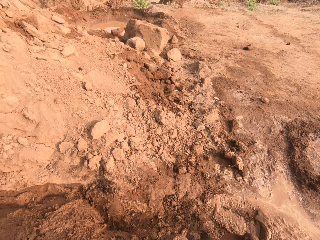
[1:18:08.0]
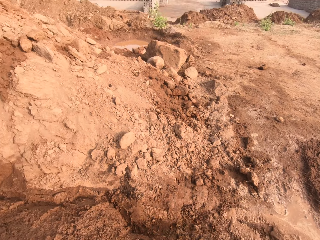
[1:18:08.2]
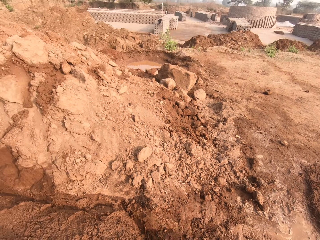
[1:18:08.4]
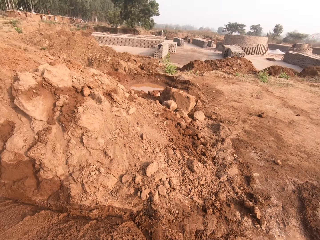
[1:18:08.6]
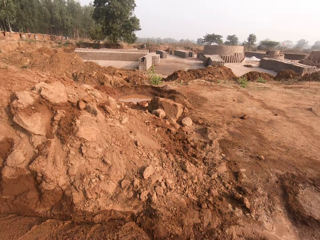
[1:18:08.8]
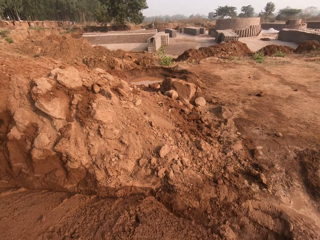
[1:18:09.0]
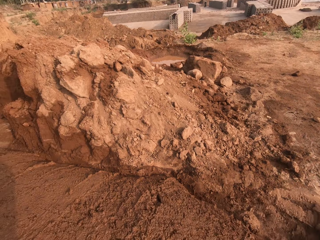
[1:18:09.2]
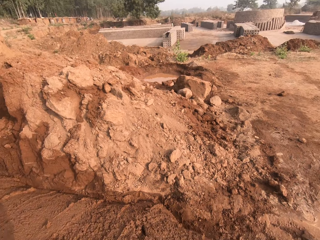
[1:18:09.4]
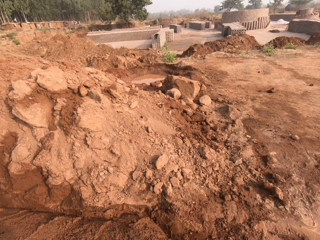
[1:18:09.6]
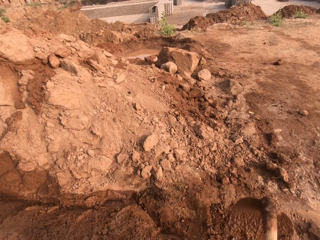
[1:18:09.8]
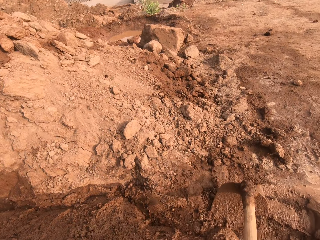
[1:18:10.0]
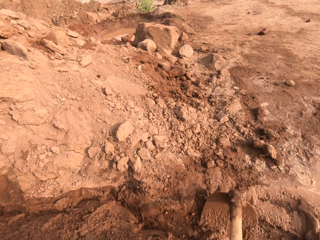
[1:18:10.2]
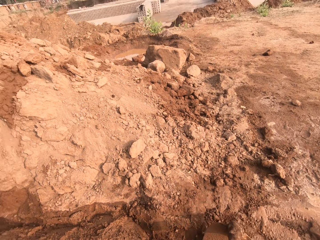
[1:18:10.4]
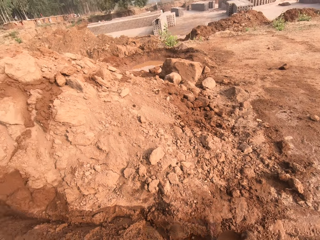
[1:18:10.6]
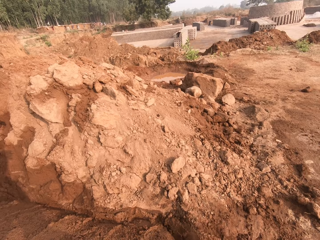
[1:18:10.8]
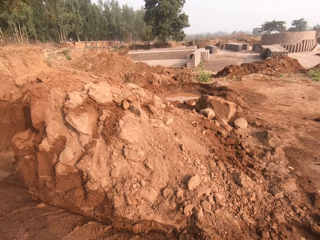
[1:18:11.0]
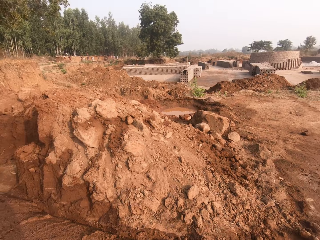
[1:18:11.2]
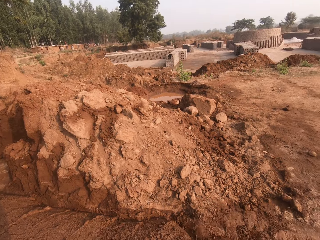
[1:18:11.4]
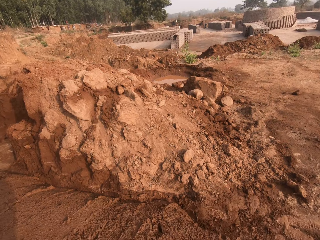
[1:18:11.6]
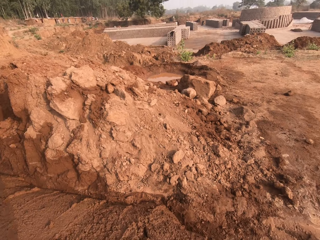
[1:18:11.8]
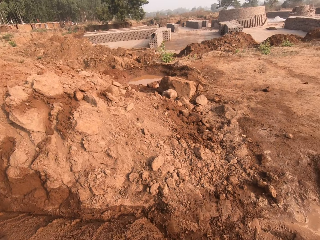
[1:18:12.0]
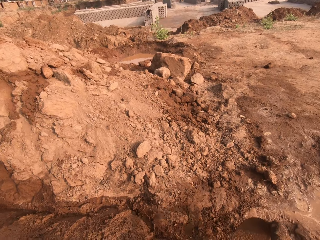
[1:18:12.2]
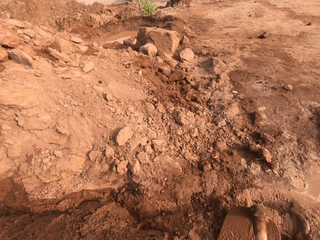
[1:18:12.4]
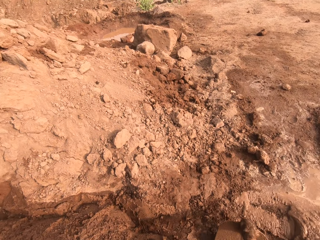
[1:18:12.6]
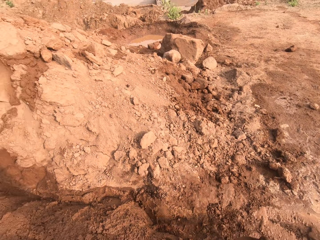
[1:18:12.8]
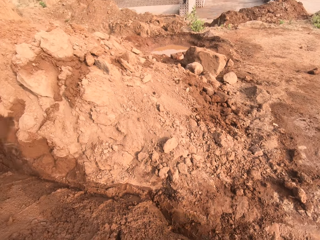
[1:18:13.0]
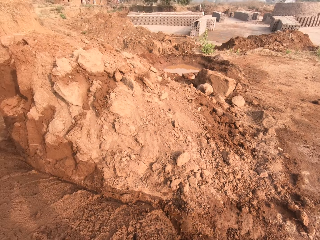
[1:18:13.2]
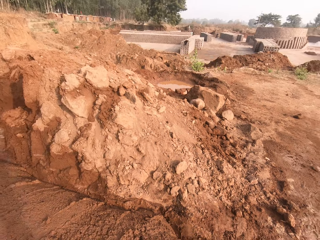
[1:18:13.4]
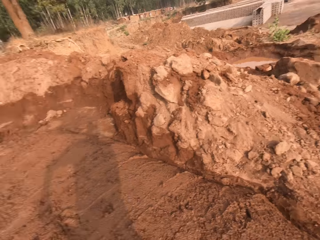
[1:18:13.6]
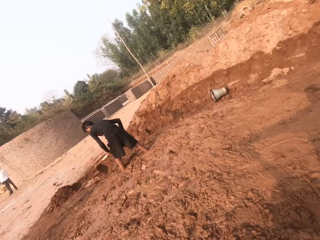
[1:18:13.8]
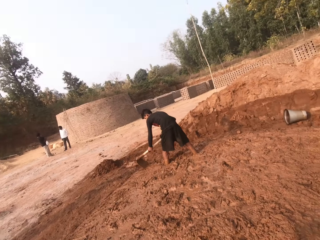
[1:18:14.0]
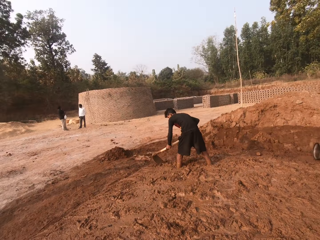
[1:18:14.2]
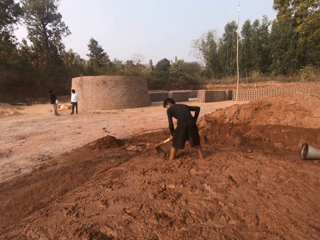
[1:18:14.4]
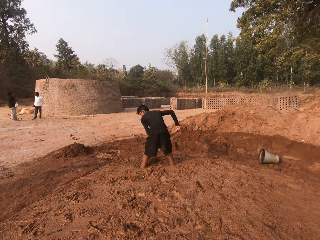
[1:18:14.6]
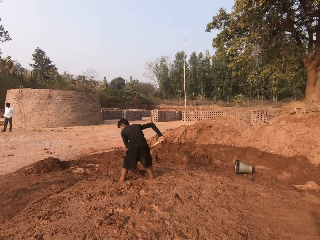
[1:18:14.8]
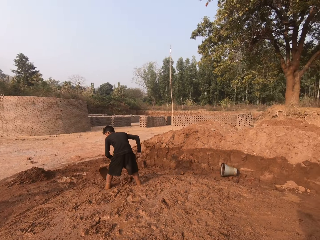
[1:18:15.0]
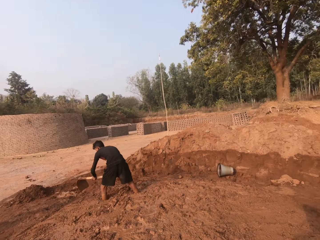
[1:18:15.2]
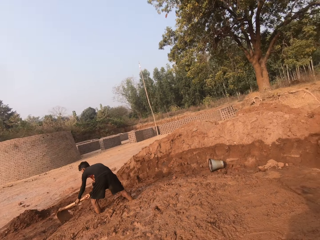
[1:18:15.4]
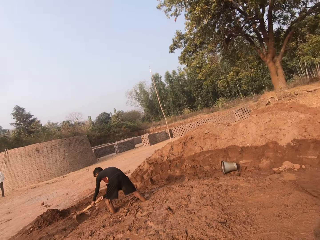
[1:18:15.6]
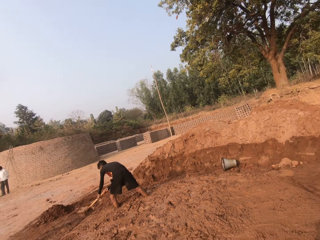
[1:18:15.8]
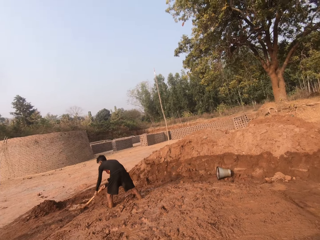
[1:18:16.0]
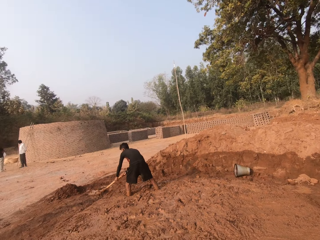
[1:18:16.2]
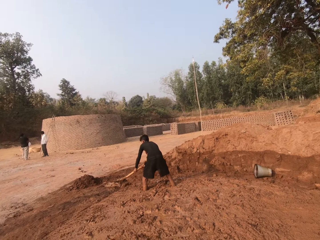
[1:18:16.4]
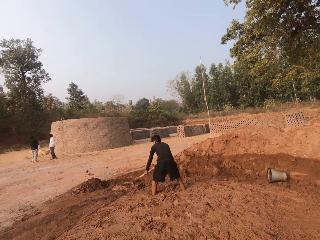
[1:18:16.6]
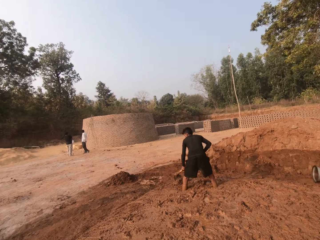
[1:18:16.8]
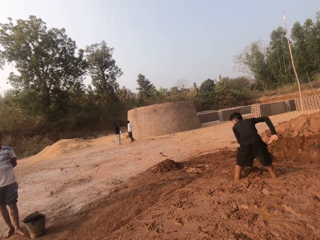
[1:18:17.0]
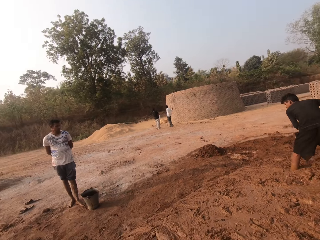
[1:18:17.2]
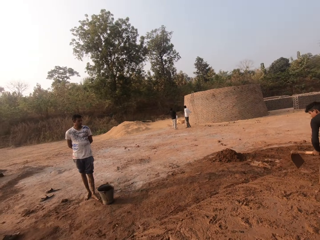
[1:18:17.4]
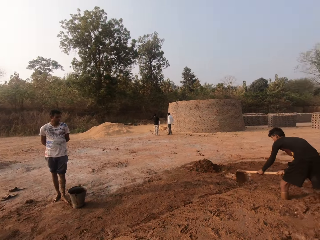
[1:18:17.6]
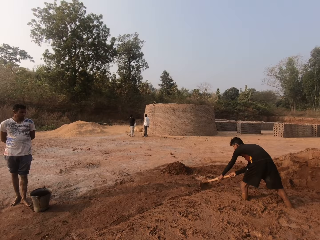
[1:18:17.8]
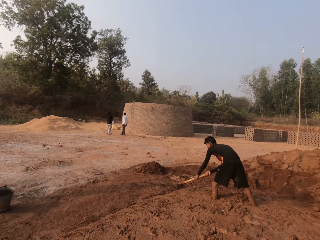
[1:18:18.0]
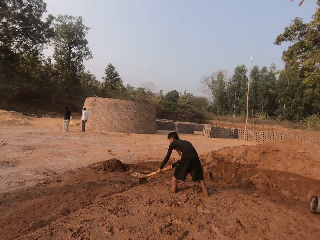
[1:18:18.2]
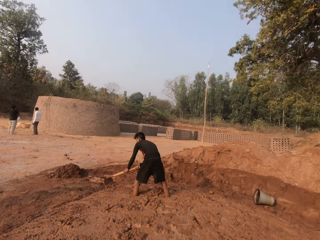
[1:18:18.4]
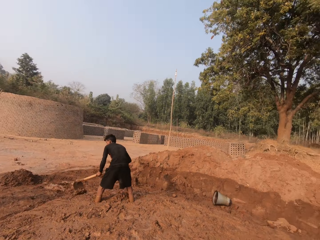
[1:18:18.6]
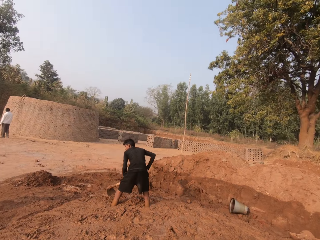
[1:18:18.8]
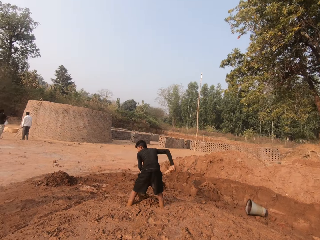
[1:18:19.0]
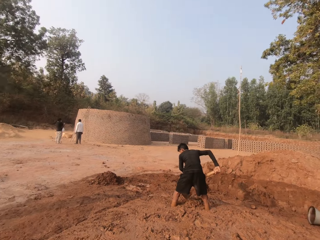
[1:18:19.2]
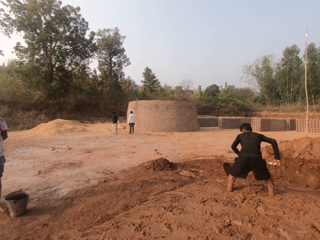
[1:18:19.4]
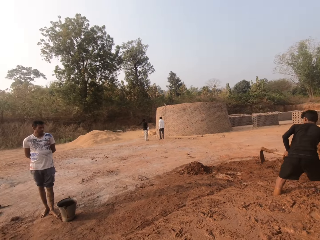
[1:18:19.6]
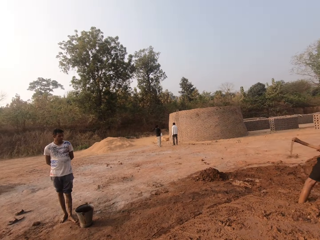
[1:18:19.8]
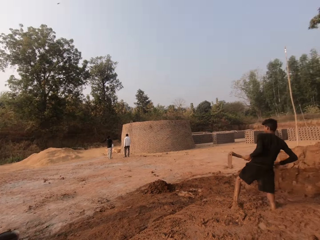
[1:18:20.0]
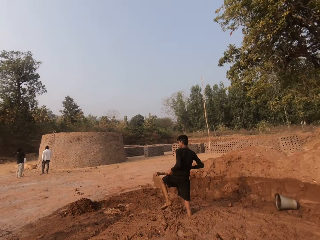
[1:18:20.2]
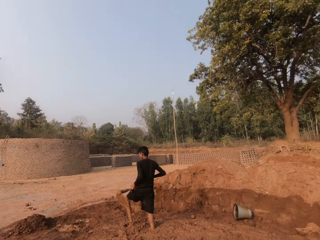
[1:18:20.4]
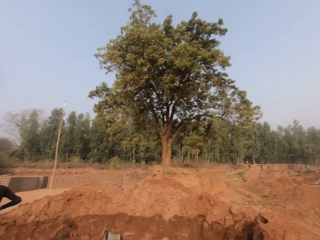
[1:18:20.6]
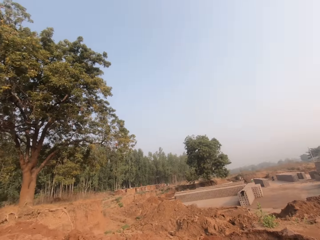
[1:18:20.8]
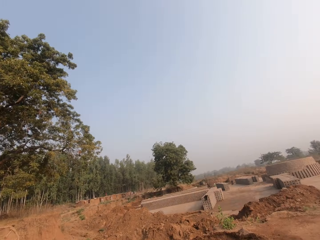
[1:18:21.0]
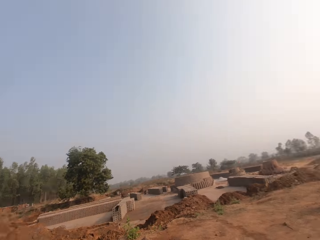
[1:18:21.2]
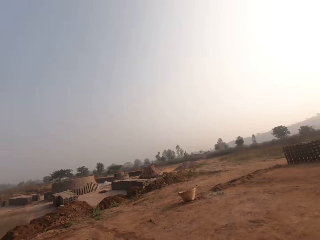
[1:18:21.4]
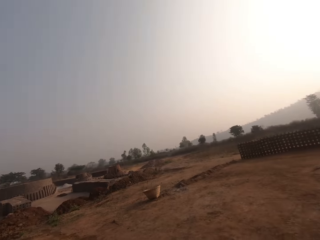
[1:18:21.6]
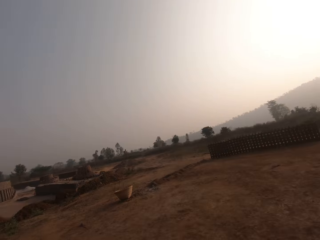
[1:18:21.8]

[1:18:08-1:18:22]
The boy packs some sand with the hoe in both hands. The camera wearer looks around. They interact with the woman.

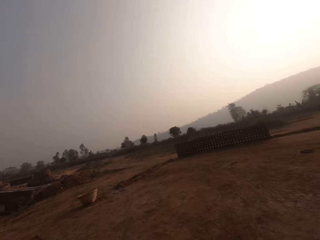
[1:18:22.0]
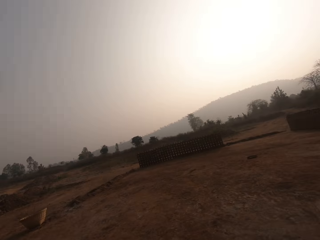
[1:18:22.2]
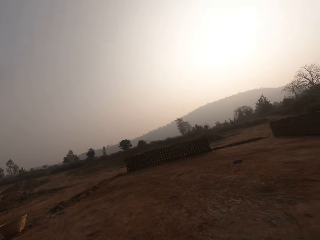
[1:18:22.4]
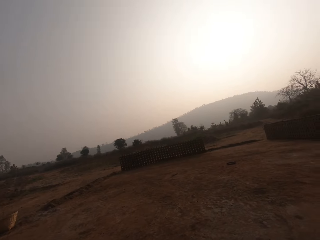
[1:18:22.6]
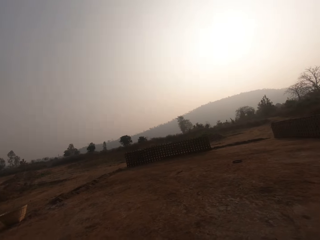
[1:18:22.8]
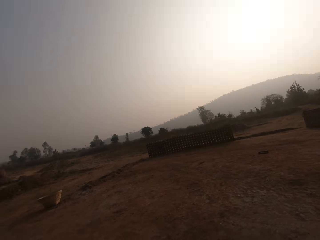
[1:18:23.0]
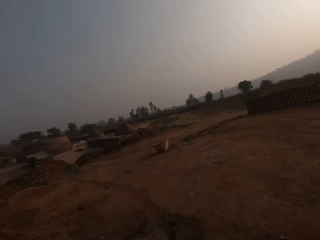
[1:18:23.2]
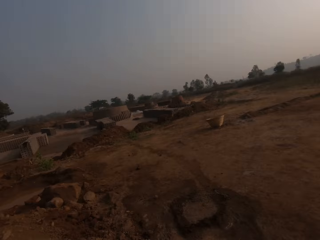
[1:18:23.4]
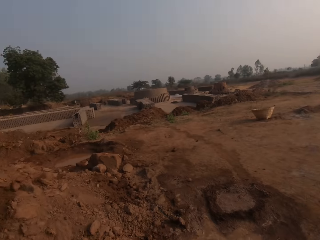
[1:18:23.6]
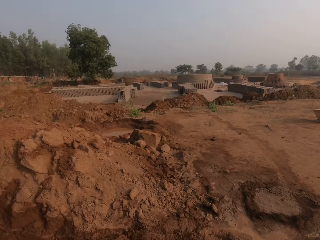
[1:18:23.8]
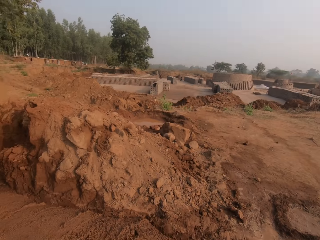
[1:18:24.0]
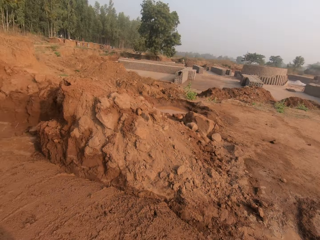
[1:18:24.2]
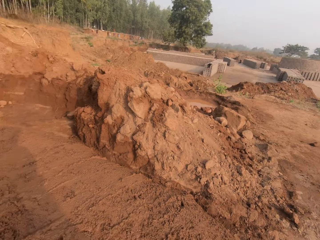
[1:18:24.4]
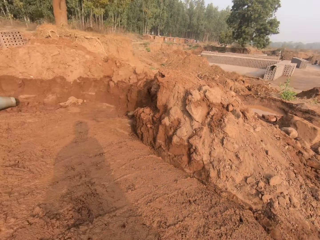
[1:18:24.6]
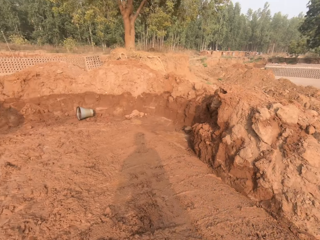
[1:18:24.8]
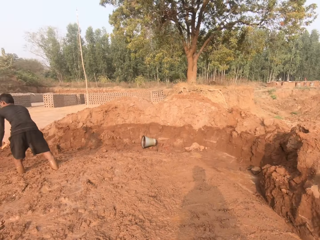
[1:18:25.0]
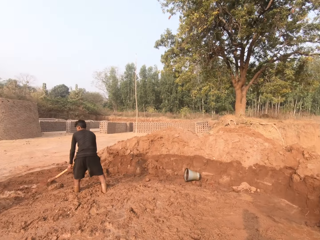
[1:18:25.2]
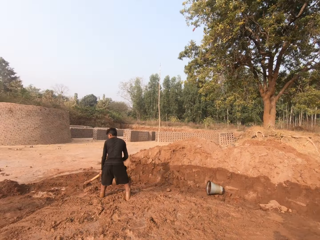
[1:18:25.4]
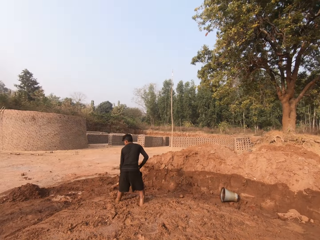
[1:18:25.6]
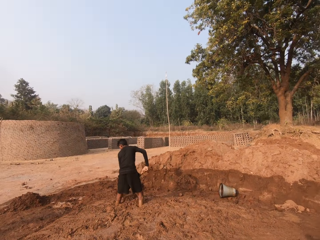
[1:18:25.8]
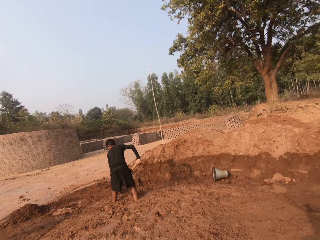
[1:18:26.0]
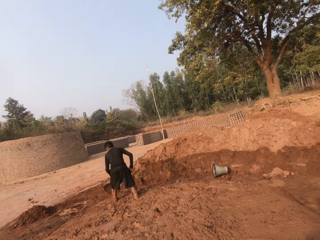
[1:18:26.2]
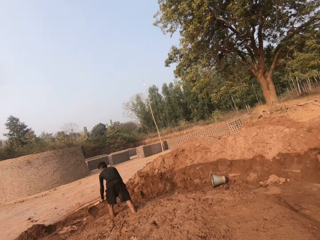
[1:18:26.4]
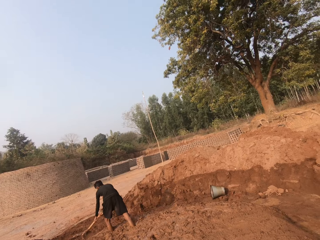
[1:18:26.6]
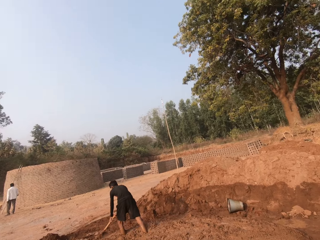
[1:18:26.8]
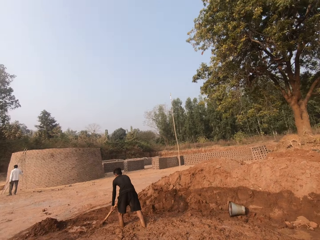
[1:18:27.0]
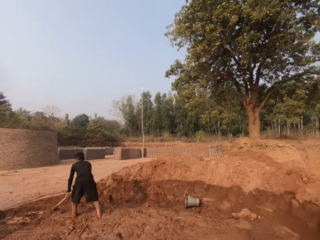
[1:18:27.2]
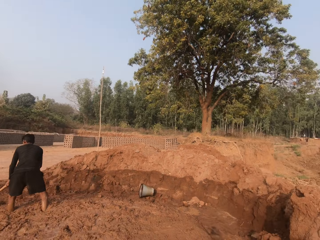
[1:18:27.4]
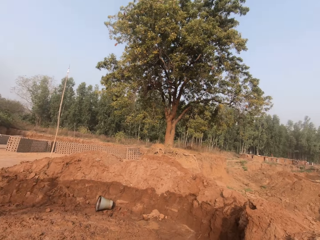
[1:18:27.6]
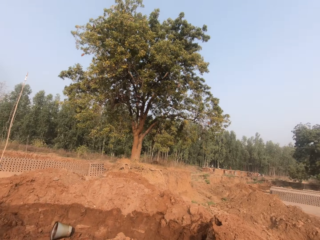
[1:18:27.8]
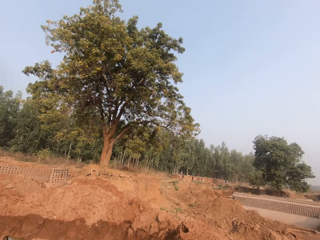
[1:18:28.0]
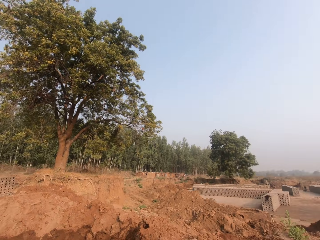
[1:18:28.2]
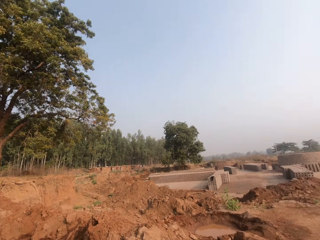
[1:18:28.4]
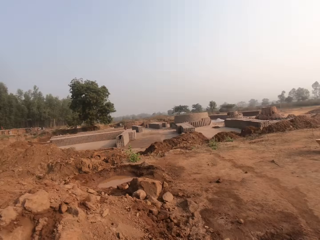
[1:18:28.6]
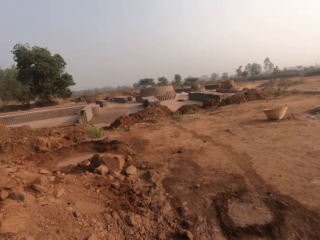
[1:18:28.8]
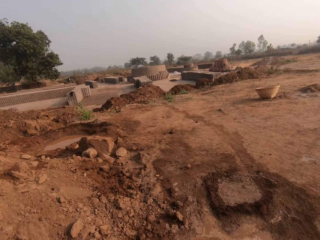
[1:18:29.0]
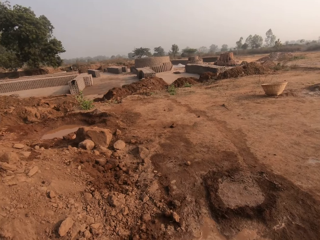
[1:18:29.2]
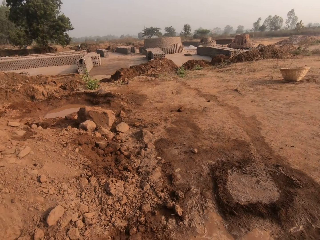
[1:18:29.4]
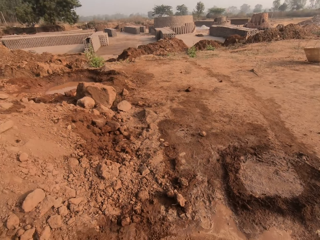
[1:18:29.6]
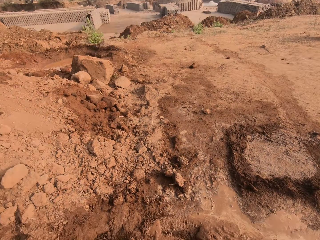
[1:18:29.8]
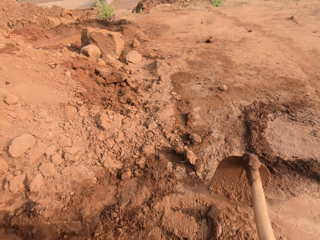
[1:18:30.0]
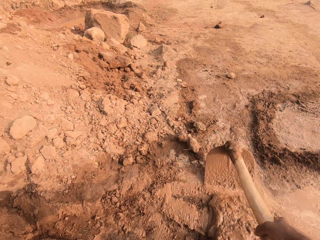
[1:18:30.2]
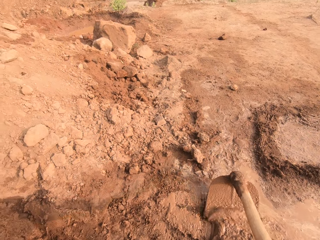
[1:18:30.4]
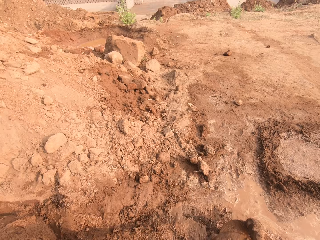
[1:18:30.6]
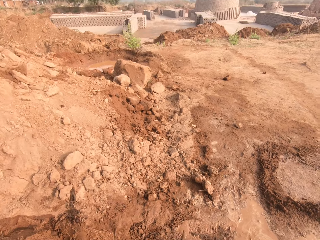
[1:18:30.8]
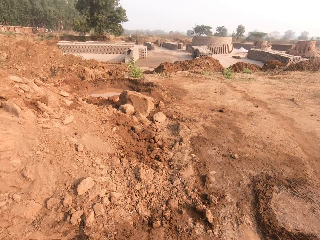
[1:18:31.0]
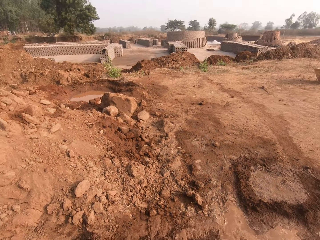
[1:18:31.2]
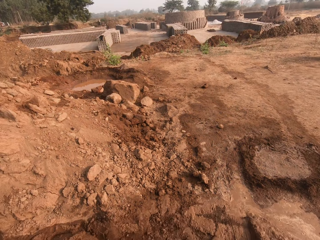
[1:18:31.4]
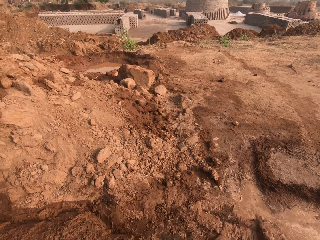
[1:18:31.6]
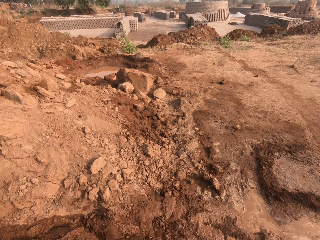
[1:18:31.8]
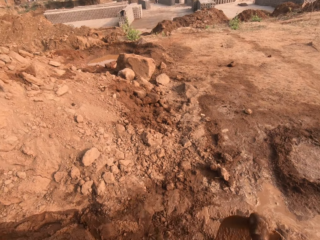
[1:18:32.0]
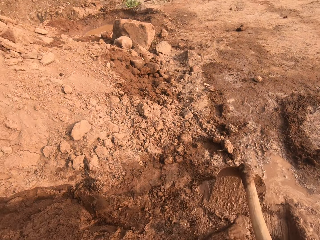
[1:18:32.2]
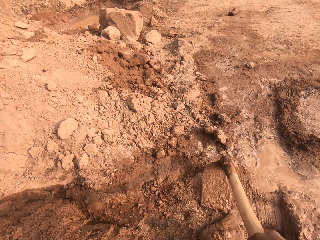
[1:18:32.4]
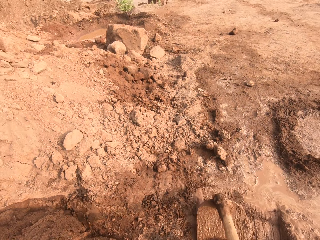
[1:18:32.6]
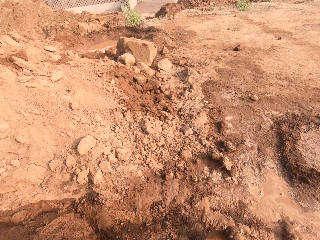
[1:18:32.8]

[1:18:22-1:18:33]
The boy packs some sand with the hoe in both hands. The boy moves the soil with the hoe. The camera wearer looks around. They move the soil with the hoe and pack the sand with the hoe in both hands.
